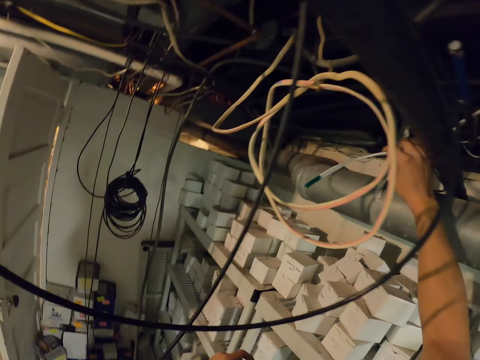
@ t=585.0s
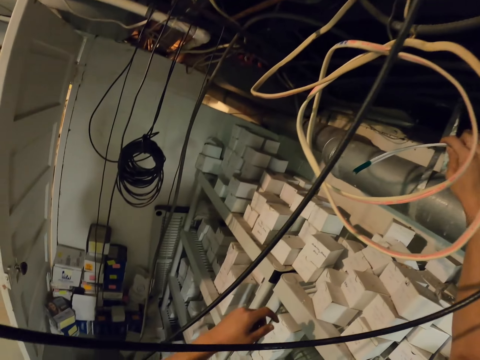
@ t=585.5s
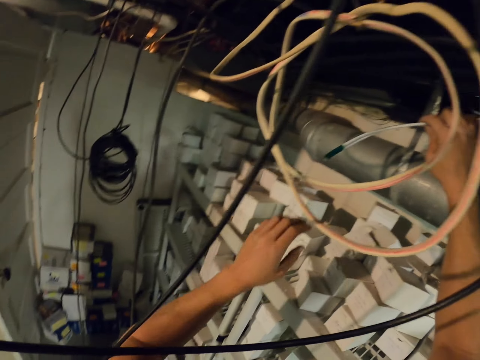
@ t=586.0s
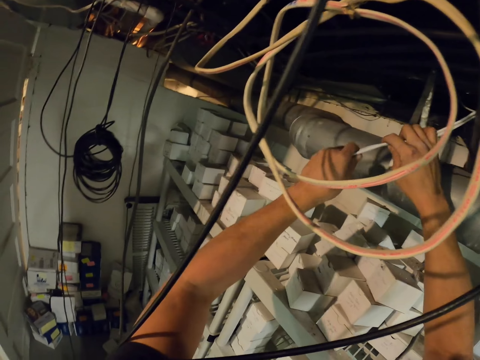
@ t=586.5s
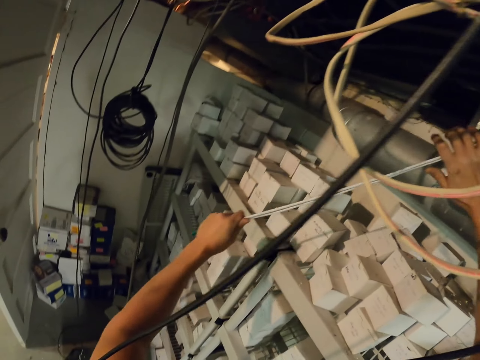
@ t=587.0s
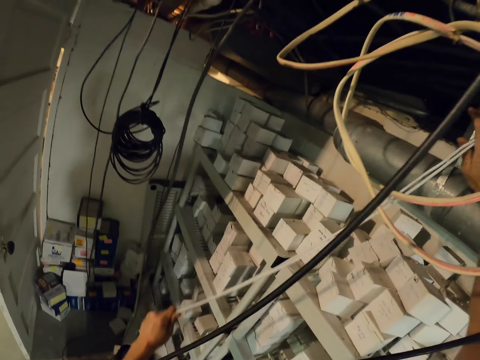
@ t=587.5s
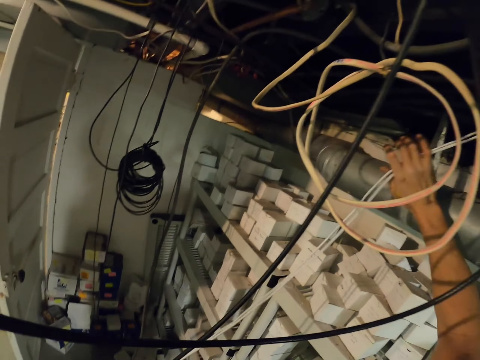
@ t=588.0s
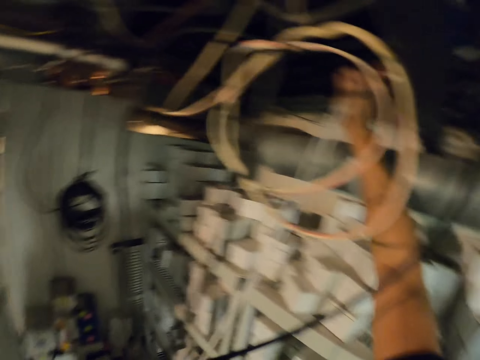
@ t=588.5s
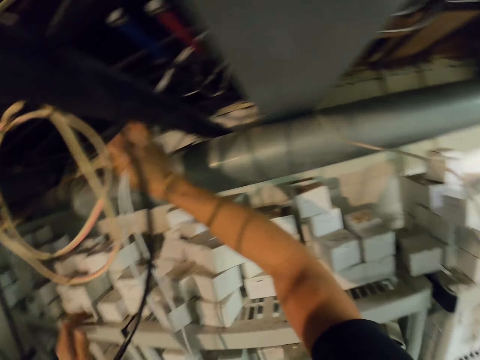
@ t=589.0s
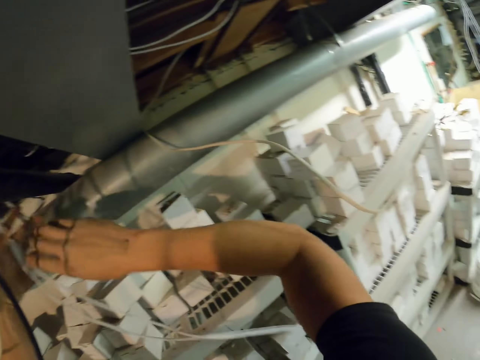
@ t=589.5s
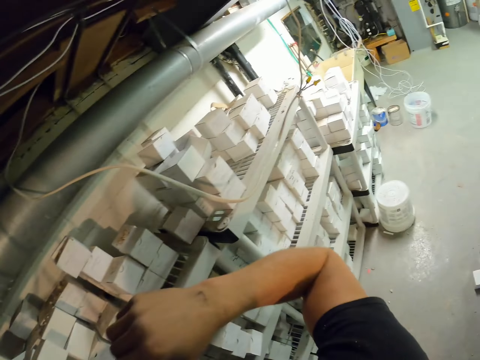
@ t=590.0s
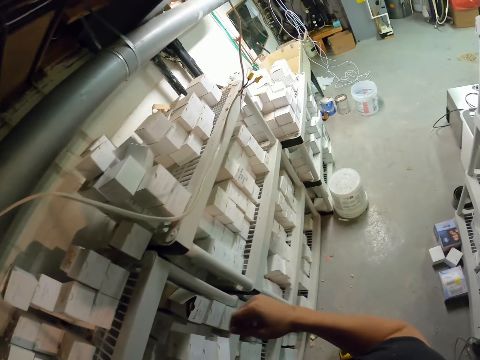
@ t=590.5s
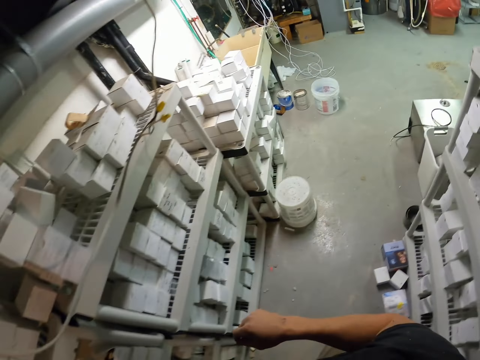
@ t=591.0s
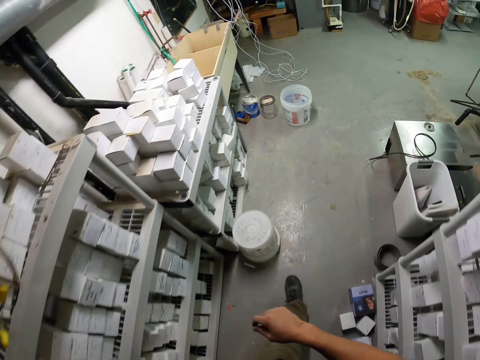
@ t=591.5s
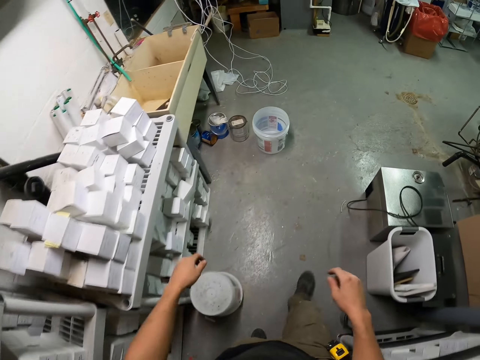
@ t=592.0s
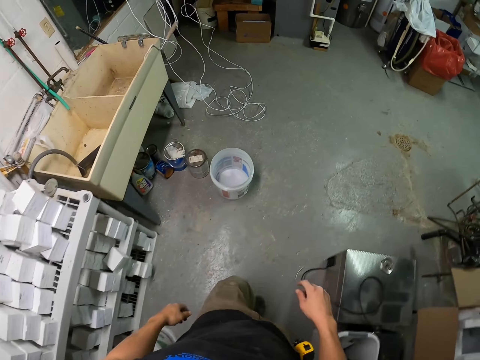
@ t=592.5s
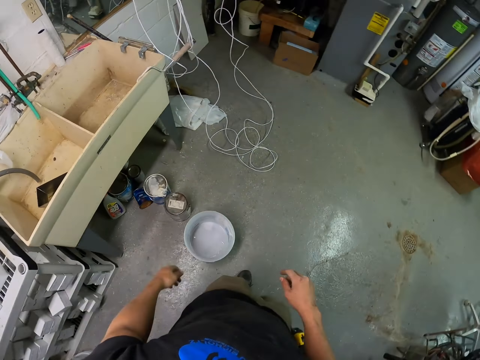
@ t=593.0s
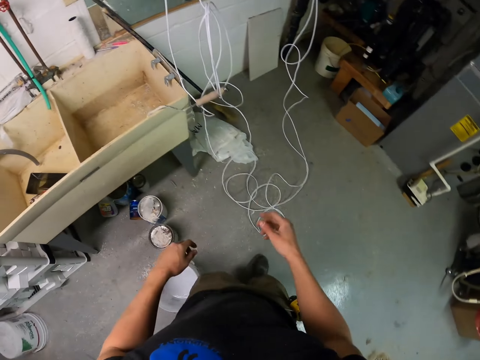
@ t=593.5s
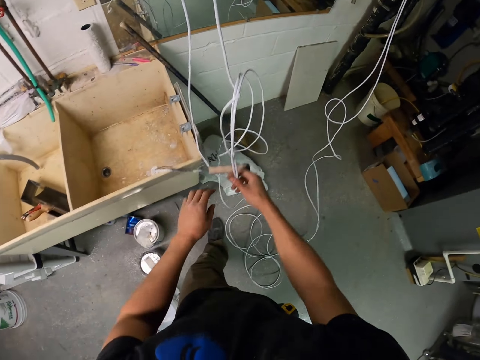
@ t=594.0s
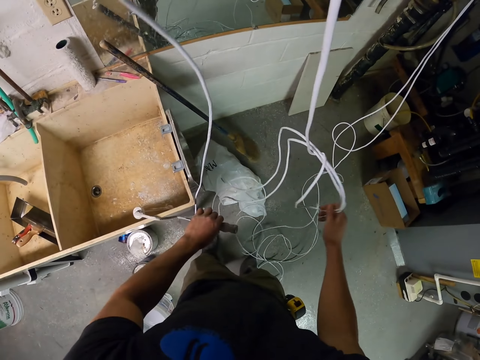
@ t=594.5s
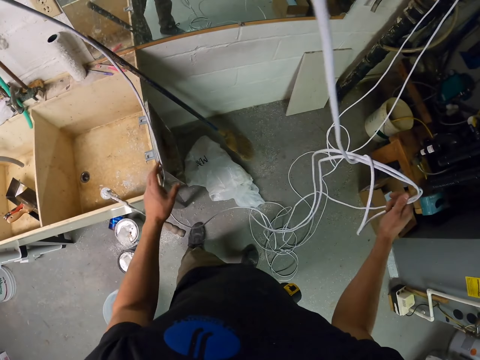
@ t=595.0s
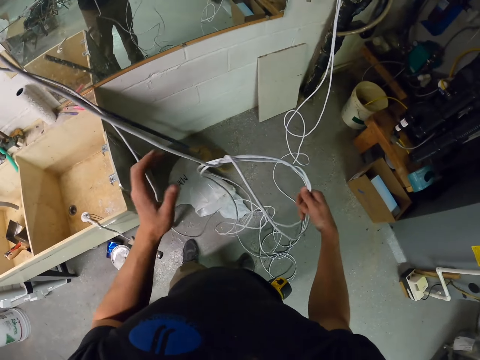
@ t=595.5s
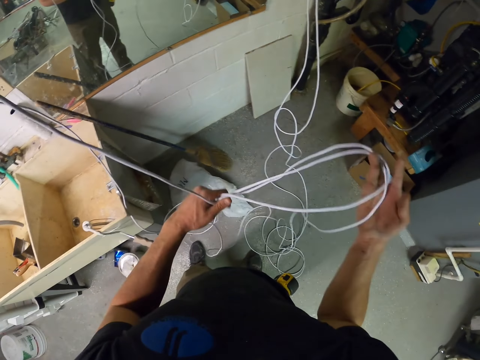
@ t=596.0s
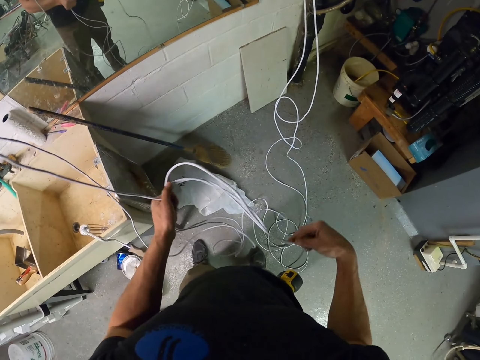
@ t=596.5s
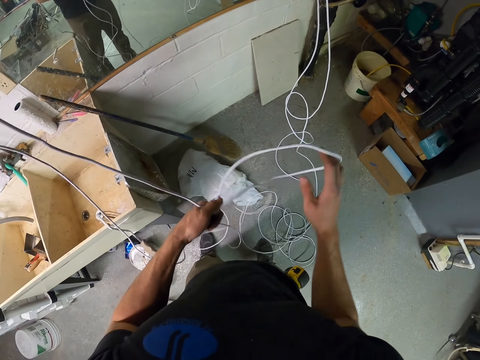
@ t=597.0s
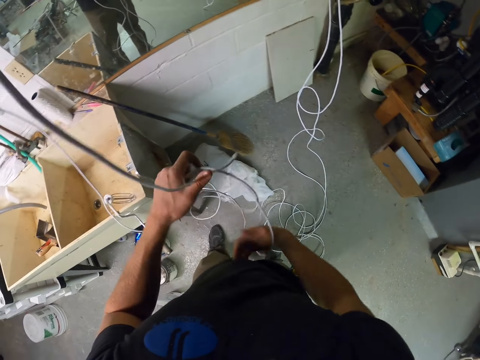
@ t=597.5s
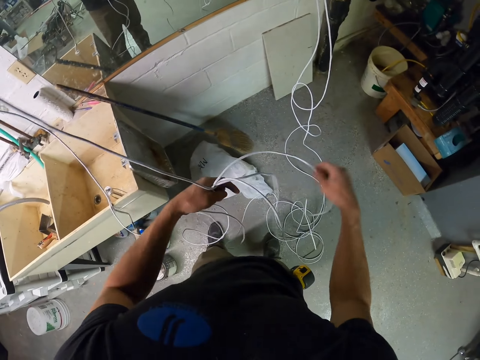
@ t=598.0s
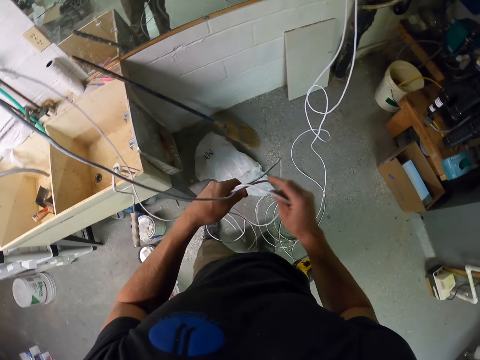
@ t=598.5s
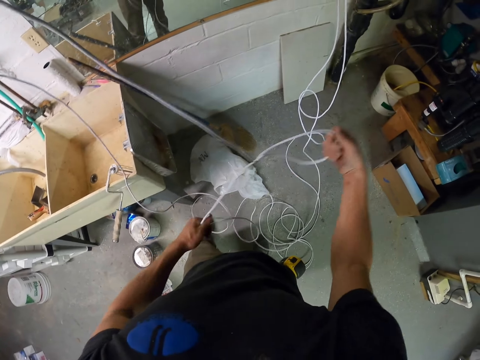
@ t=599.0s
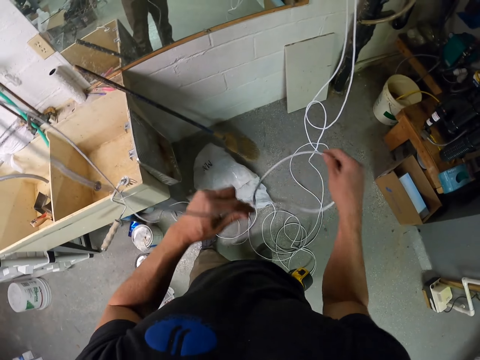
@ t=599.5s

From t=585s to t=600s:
The camera wearer pulls the wire. They look back. They walk around the room. They hold the wire. They unfold the wire.

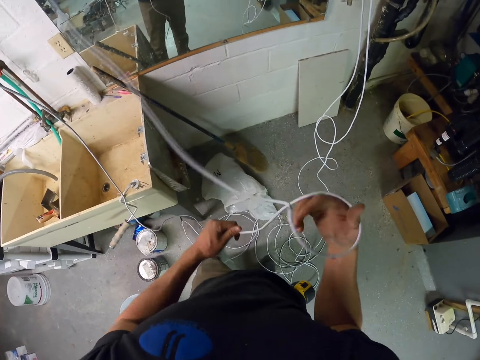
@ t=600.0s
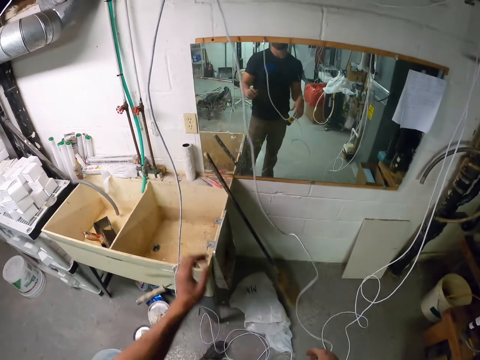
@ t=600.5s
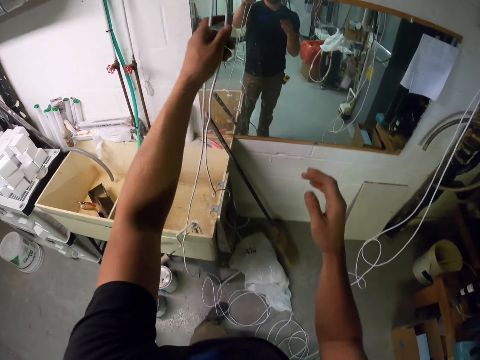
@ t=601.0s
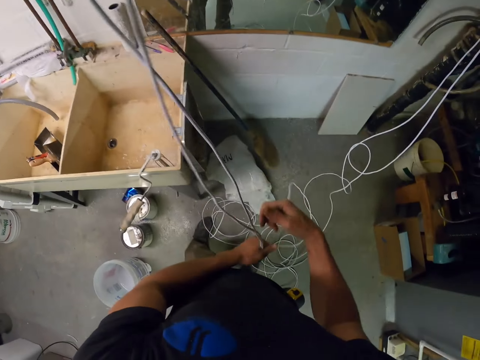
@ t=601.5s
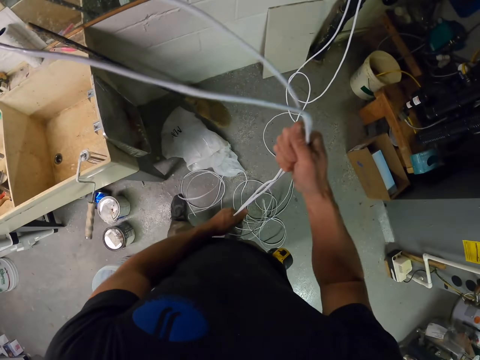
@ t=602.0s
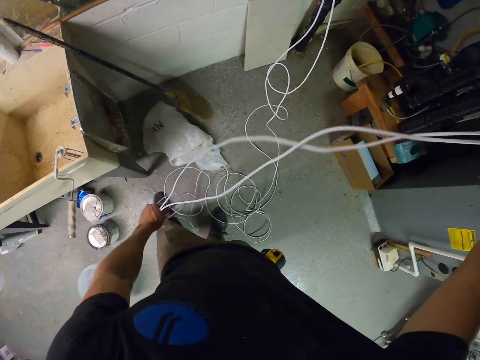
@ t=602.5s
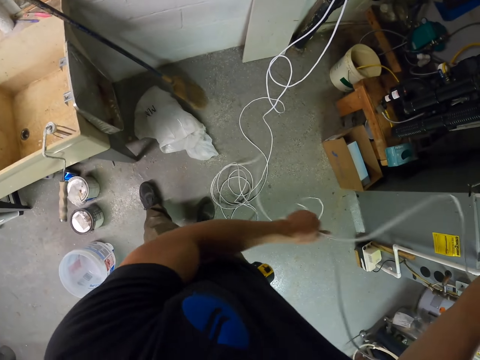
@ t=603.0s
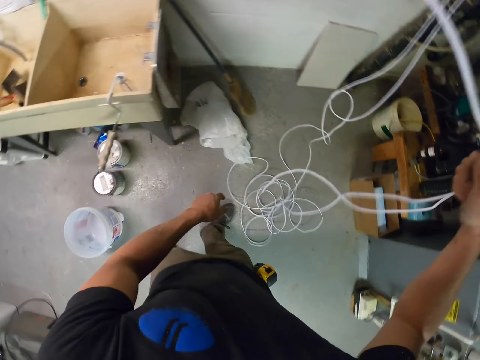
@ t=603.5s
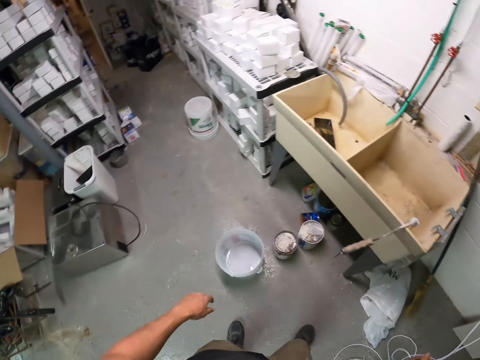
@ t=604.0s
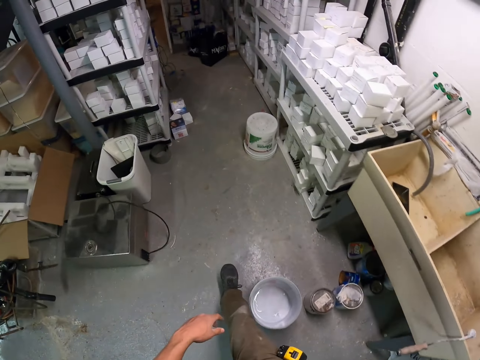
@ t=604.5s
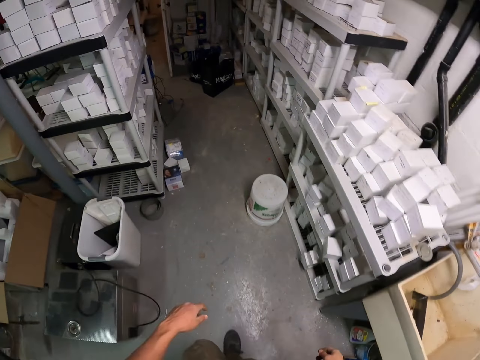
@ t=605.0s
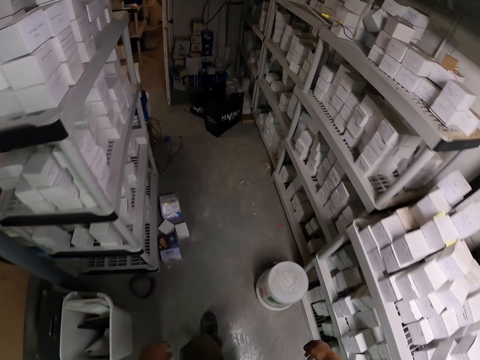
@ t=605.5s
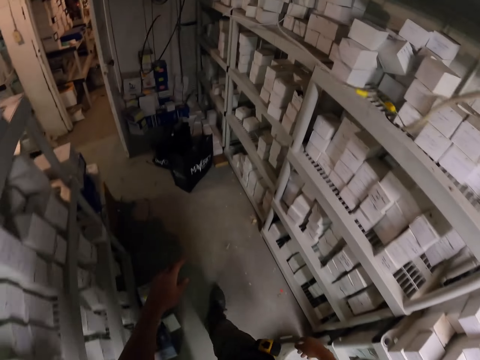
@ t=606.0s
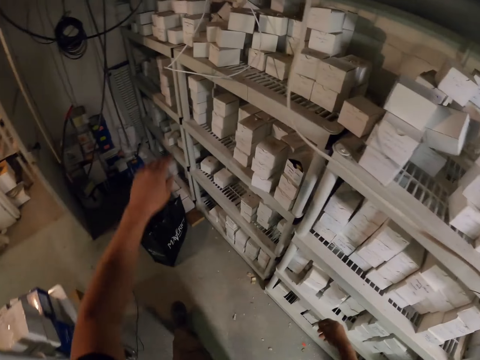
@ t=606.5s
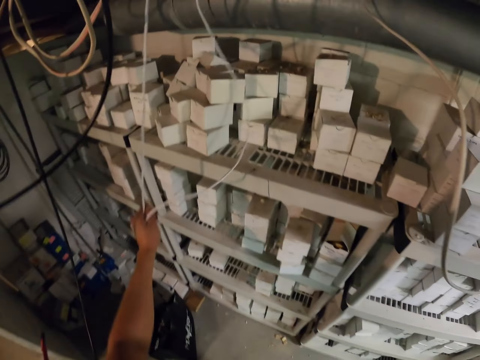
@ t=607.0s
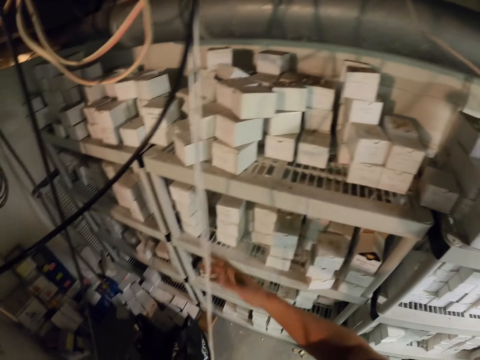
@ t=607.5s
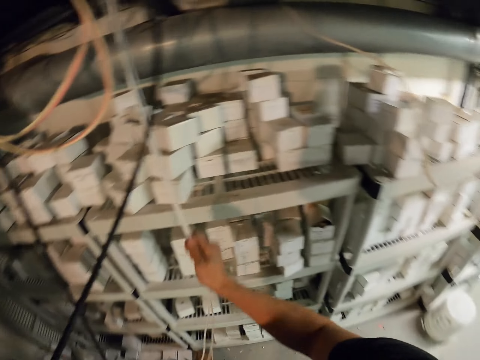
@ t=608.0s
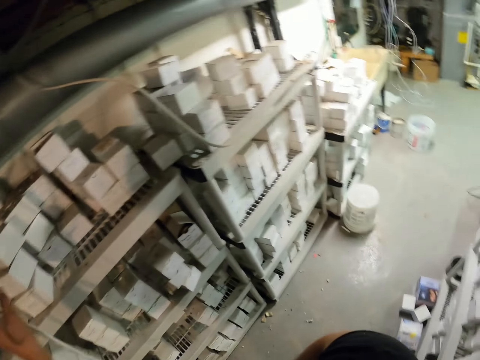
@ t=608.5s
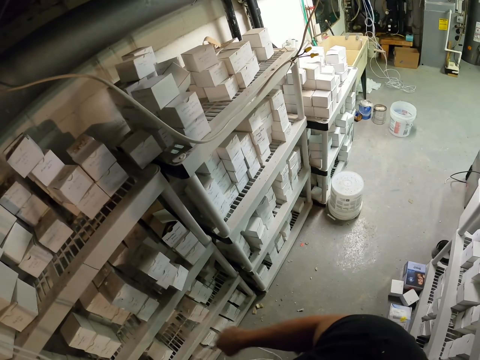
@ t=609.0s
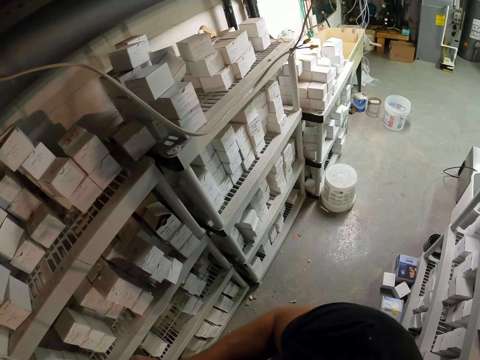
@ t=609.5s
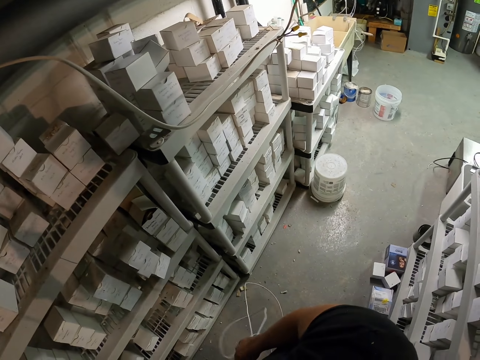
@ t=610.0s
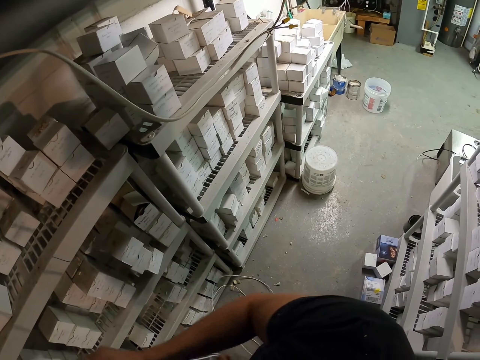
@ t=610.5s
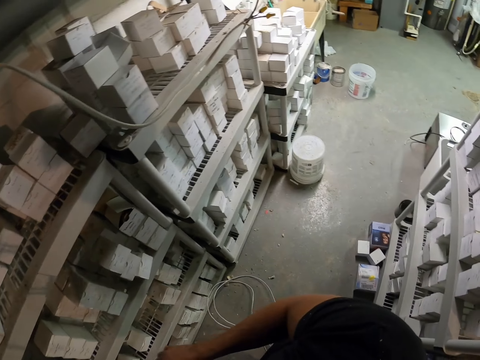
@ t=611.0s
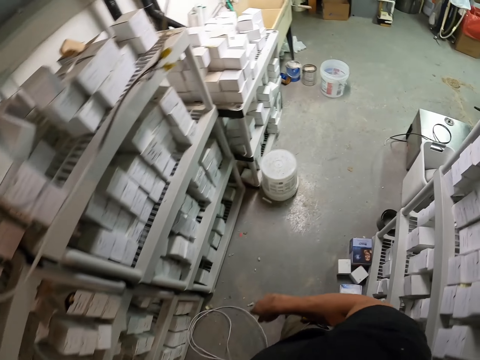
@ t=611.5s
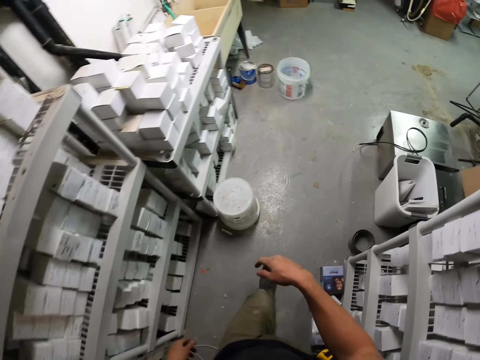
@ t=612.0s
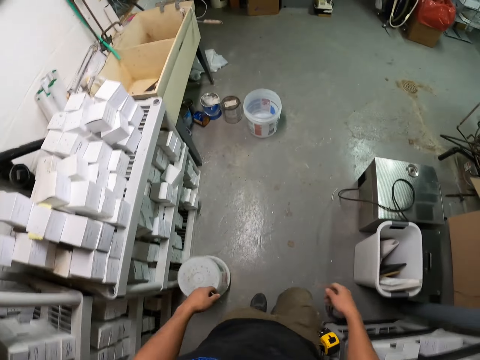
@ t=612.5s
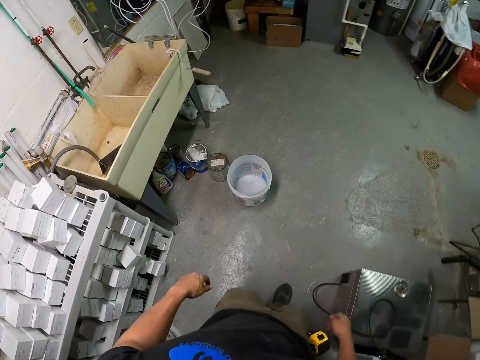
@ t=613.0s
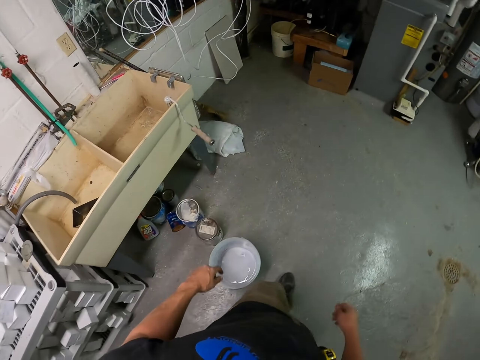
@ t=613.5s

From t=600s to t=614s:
The camera wearer pulls the wire. They turn left. They walk around the room. They hold the wire. They pull the wire. They look right. They pull the wire. They walk around the room.
